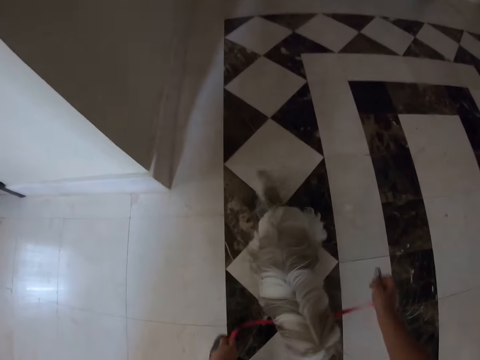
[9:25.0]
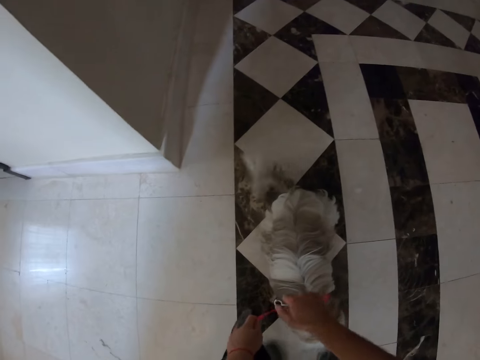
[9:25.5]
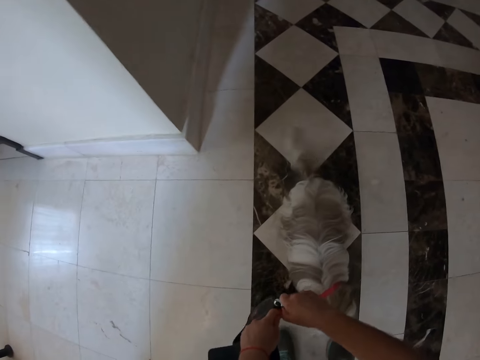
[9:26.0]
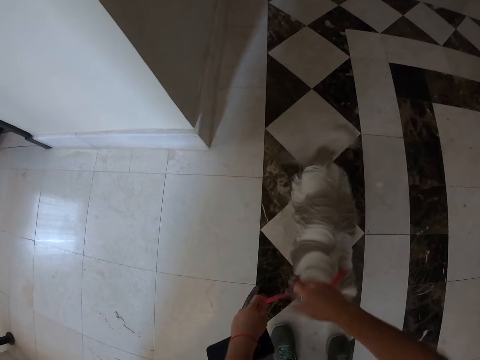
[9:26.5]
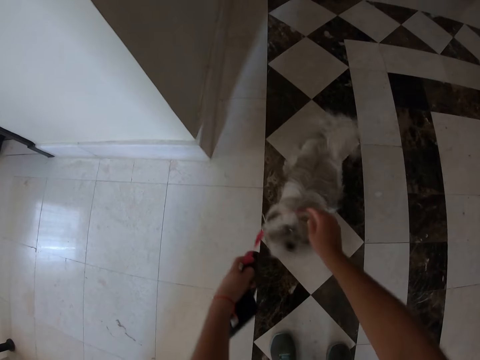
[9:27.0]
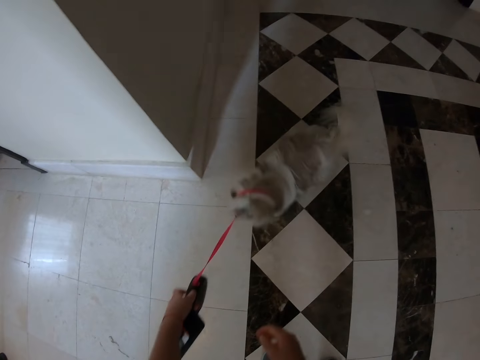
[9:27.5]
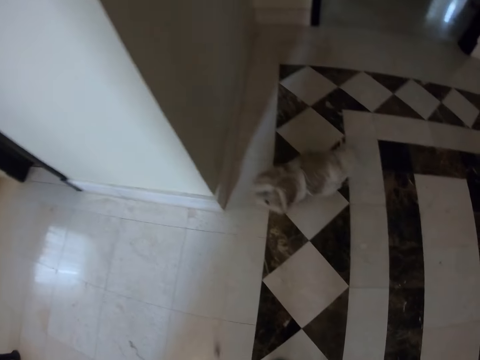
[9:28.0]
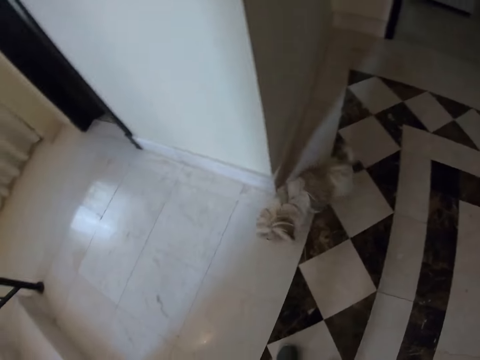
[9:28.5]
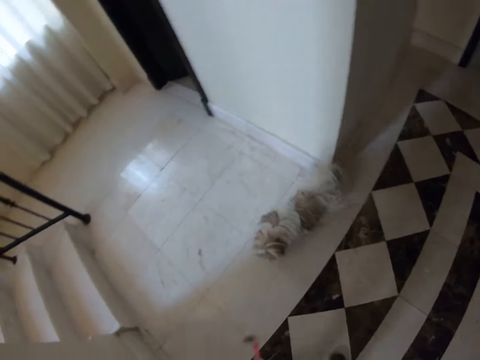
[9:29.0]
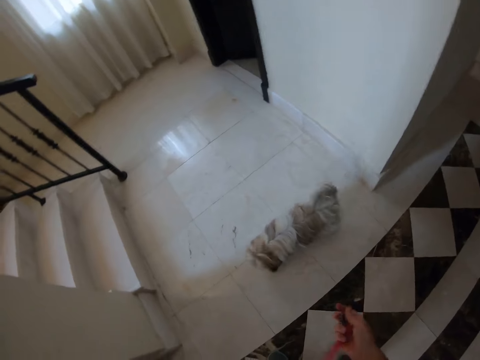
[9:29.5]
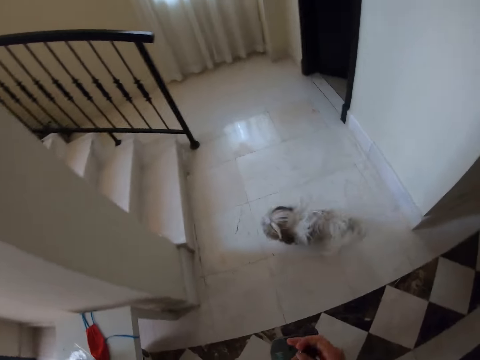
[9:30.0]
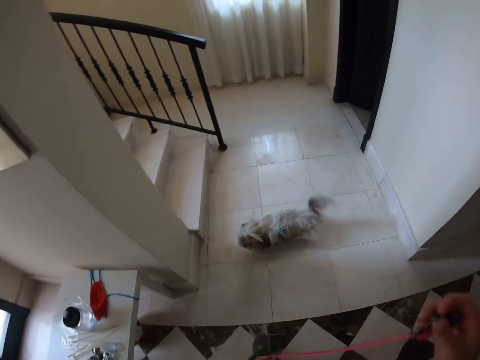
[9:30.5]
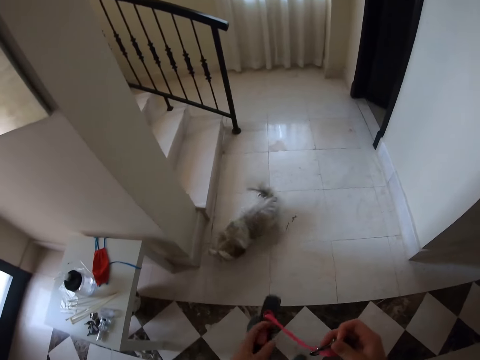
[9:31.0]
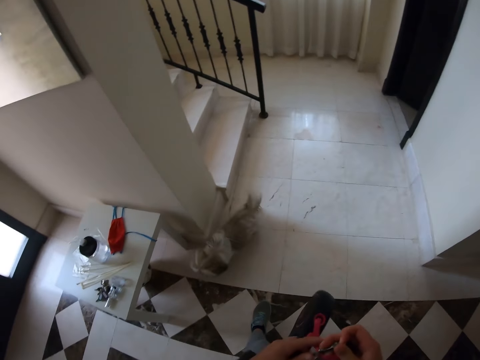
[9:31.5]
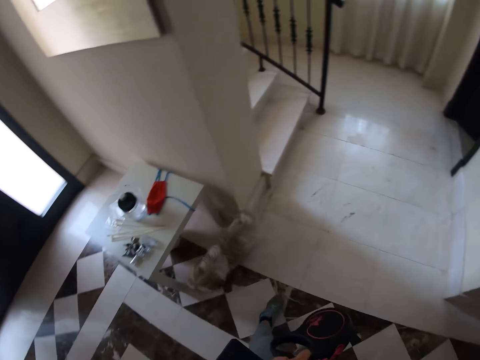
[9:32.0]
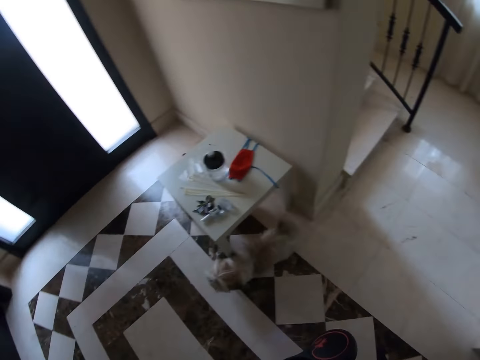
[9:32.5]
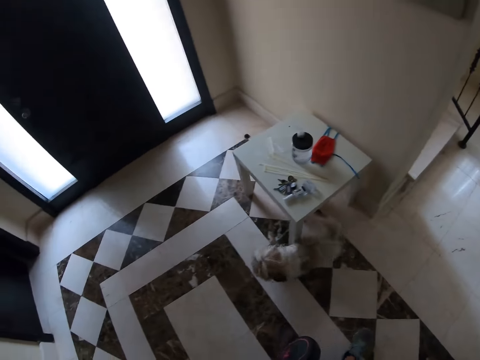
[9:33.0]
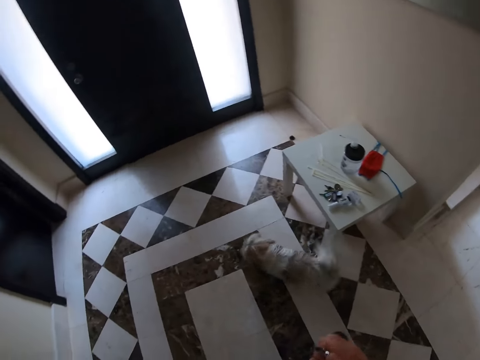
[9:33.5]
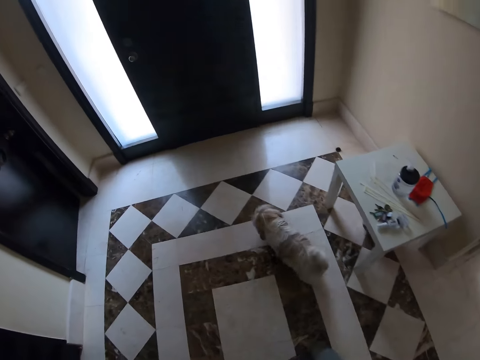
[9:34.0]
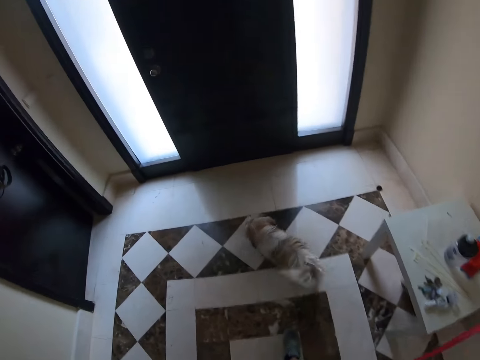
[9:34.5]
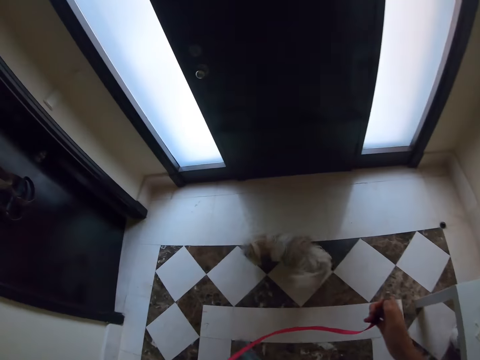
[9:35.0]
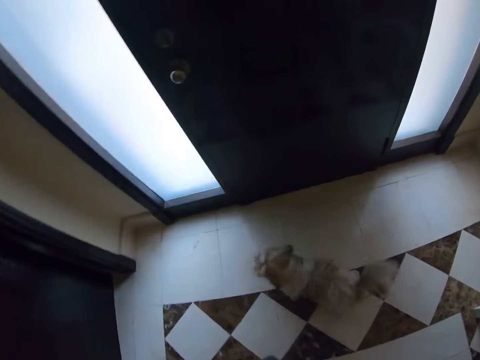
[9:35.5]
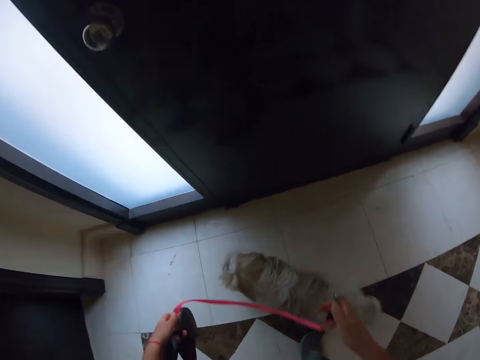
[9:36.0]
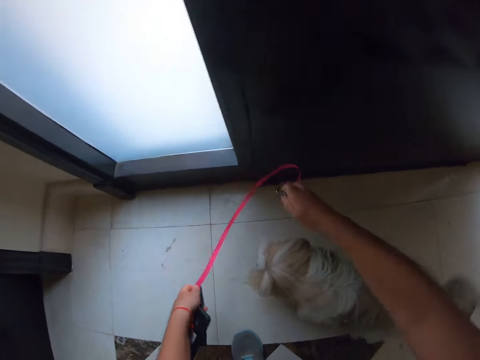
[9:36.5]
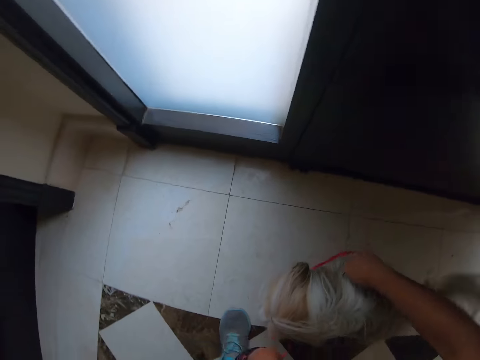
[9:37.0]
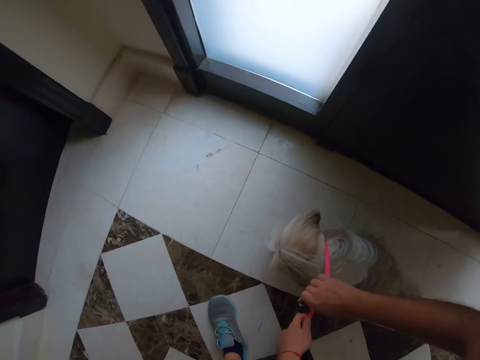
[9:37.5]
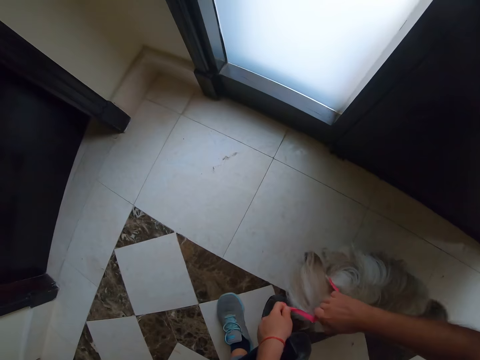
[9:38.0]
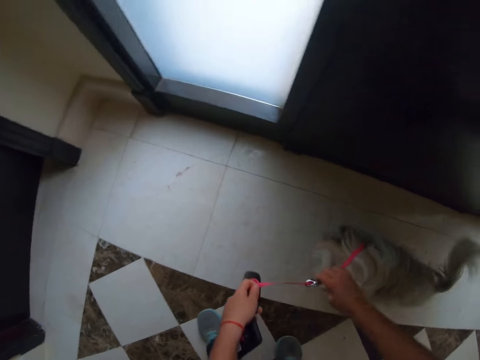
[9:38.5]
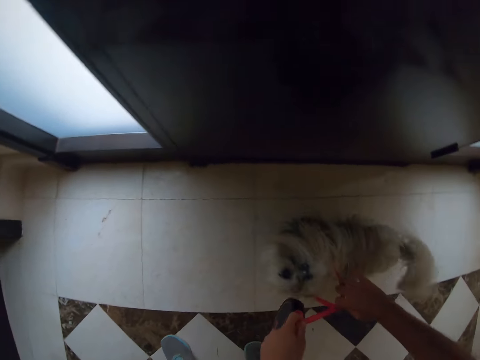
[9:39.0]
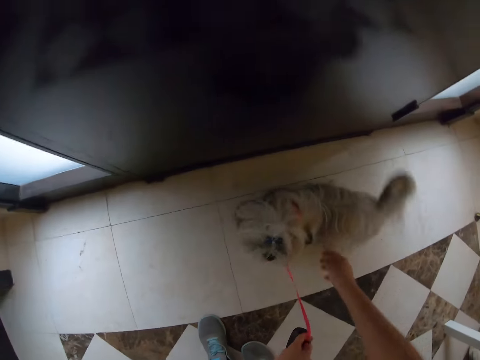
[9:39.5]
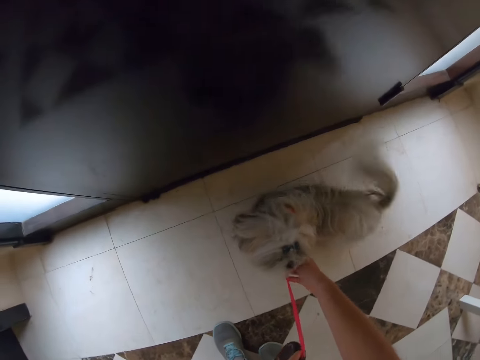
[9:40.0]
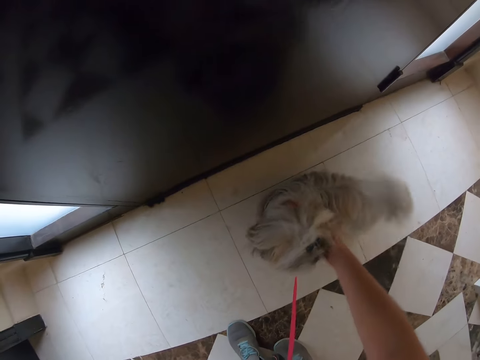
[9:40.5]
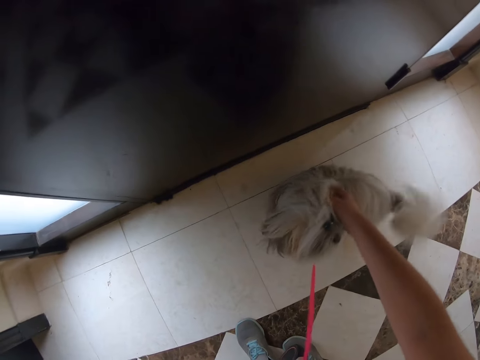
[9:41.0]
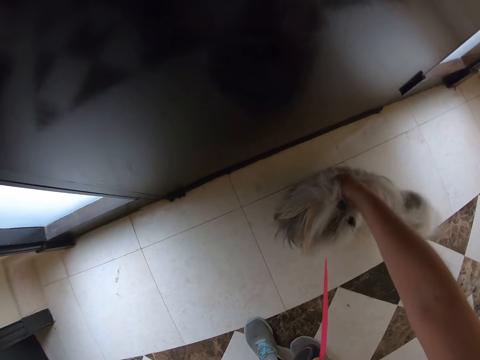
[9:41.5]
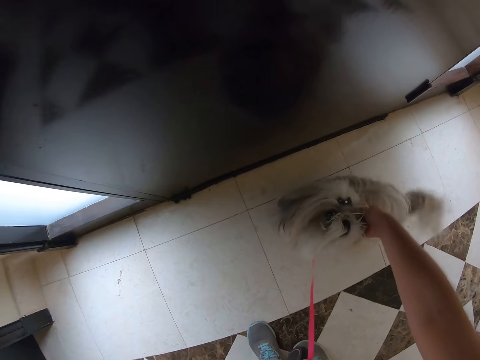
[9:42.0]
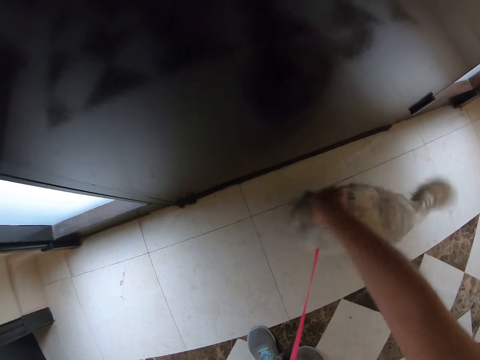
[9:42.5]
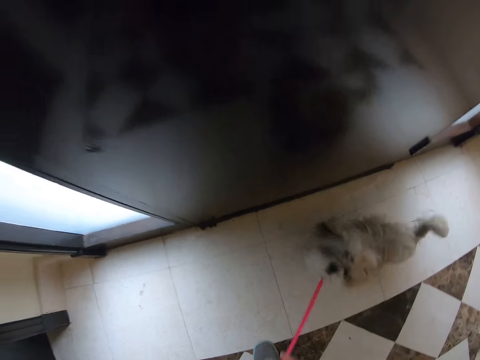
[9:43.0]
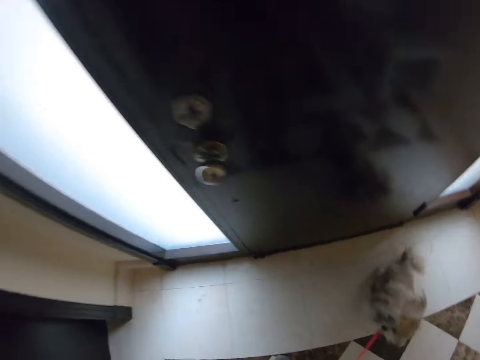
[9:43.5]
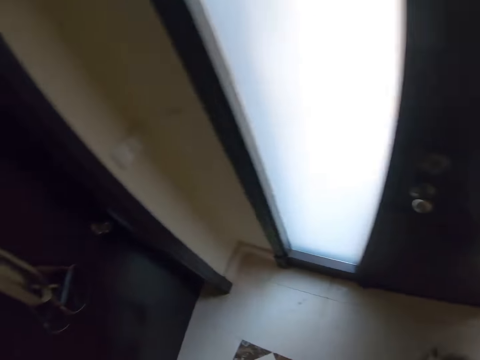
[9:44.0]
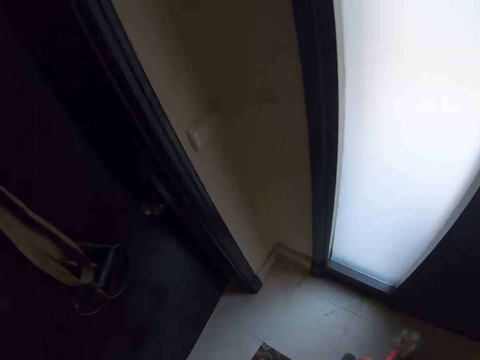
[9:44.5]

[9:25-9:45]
The camera wearer unties the pet dog. They tie the dog's neck with the bungee leash. They remove the leash from the pet dog. They move around the room. They do something. They tie the dog's neck with the bungee leash. They touch the pet dog. They move around the room with the pet dog.

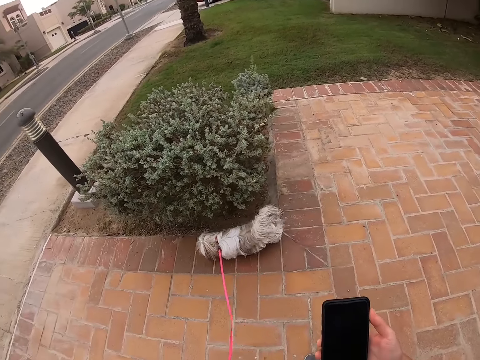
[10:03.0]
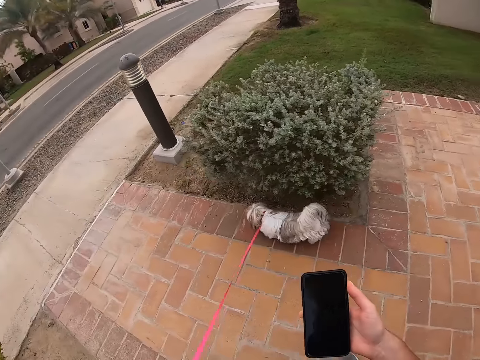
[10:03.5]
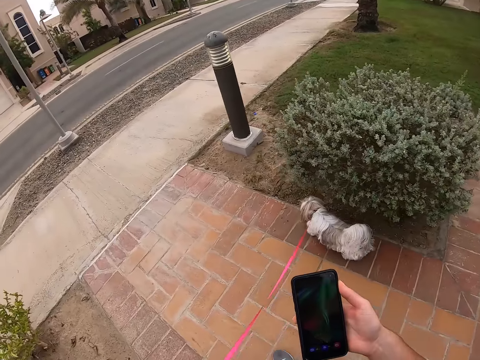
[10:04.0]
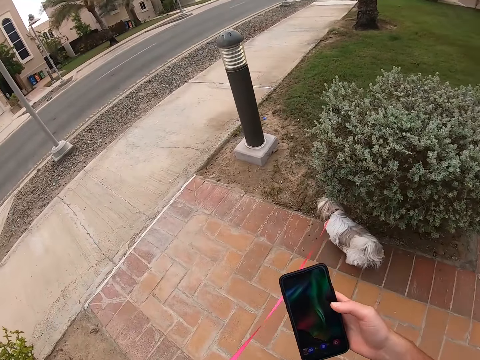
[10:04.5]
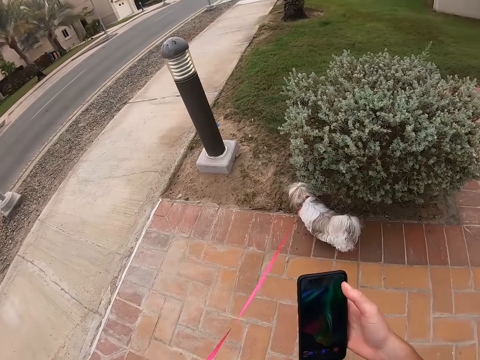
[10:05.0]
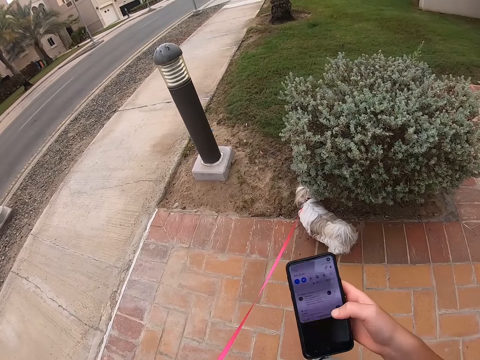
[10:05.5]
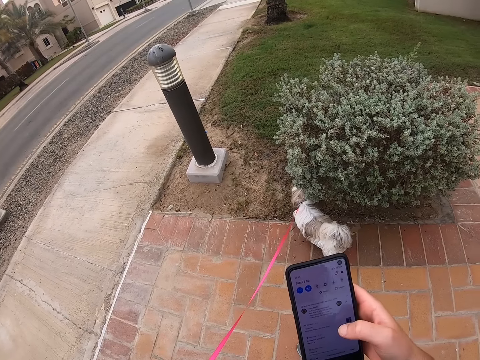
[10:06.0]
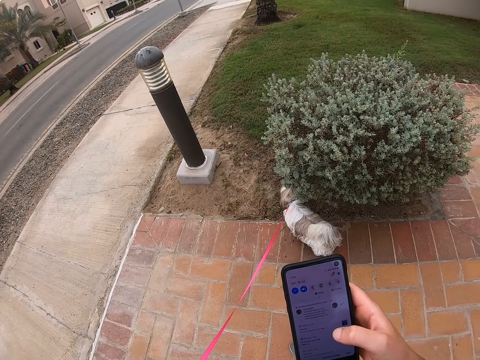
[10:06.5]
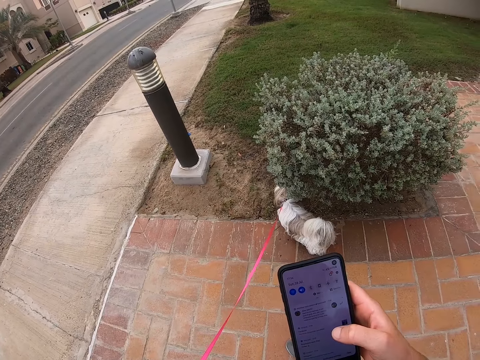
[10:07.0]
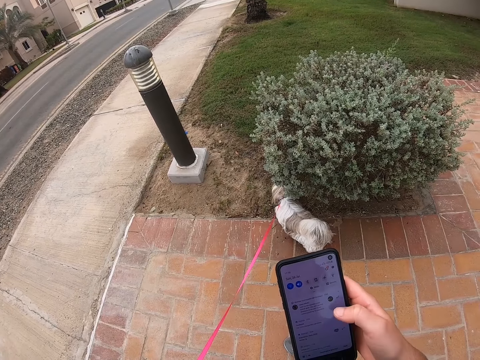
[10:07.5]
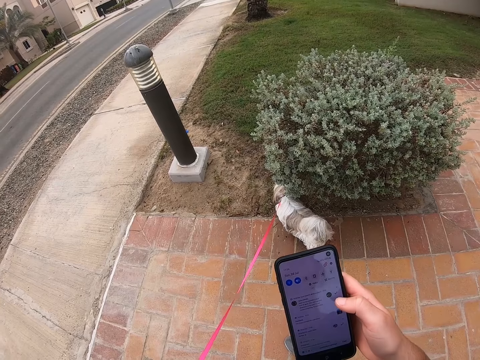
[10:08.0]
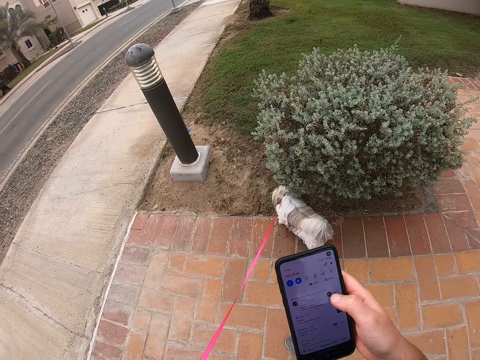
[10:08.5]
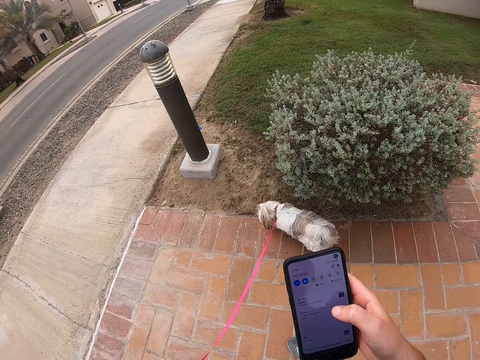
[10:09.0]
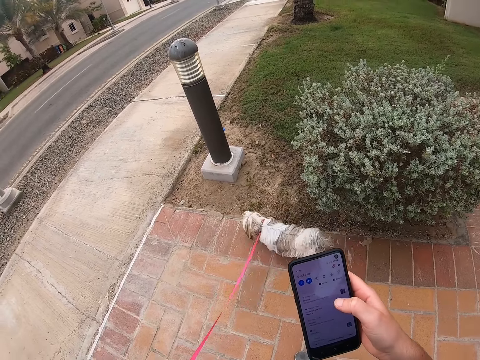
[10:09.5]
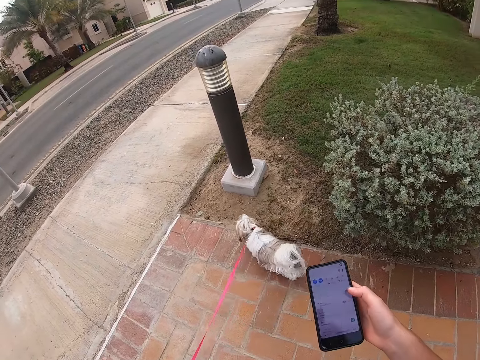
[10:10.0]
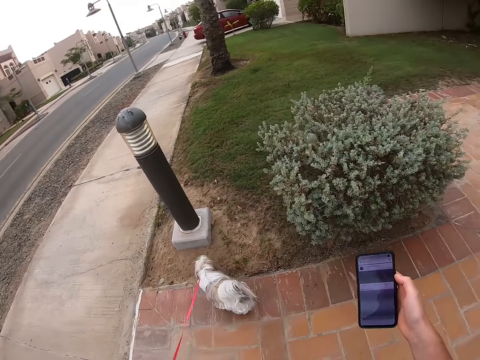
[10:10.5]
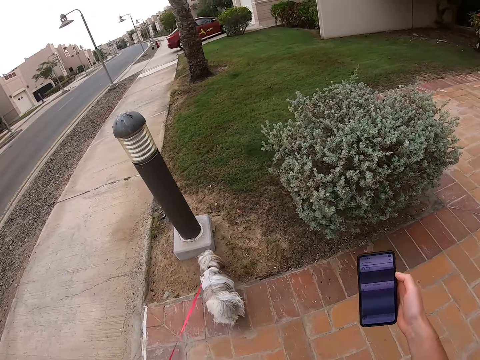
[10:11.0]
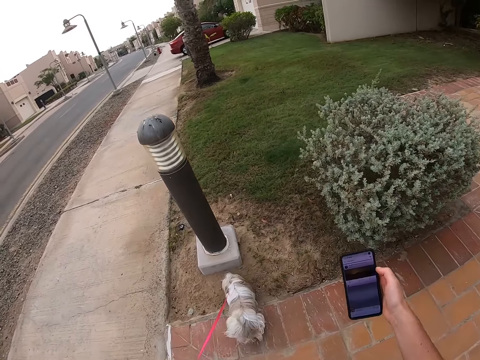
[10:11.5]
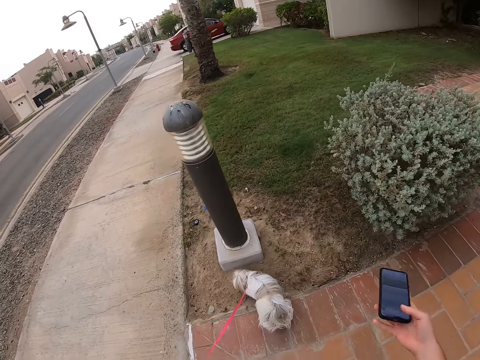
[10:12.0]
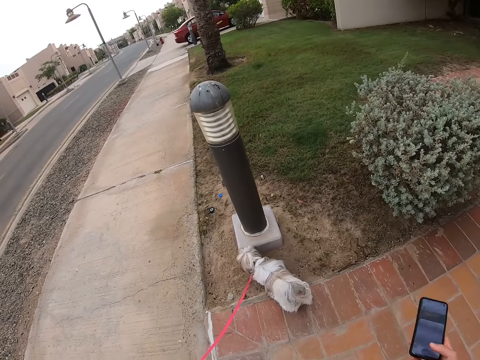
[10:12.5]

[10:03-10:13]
The camera wearer walks the dog. They stop on the pavement with the dog. They operate the phone.
